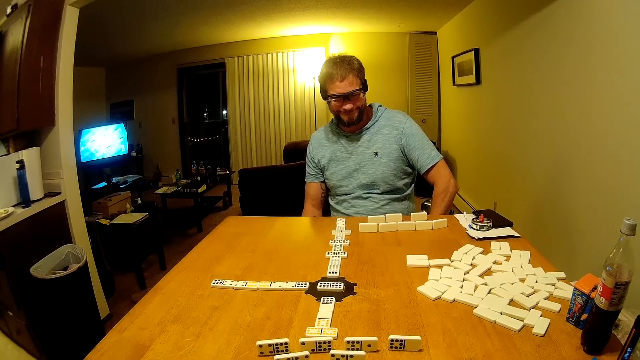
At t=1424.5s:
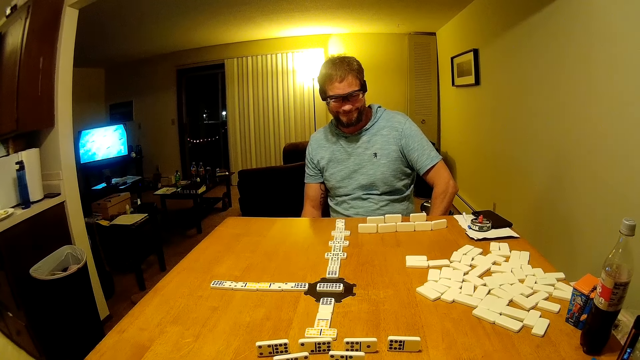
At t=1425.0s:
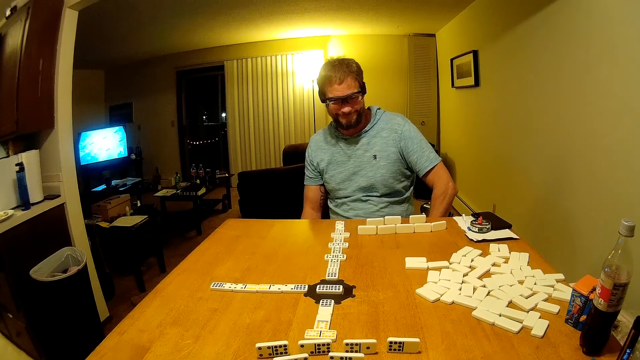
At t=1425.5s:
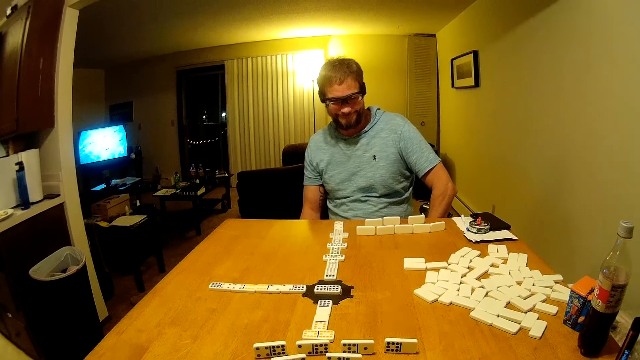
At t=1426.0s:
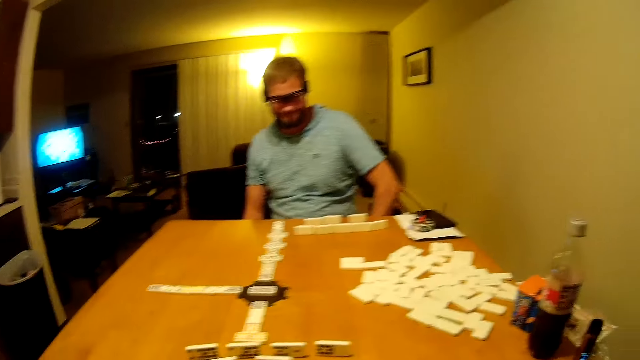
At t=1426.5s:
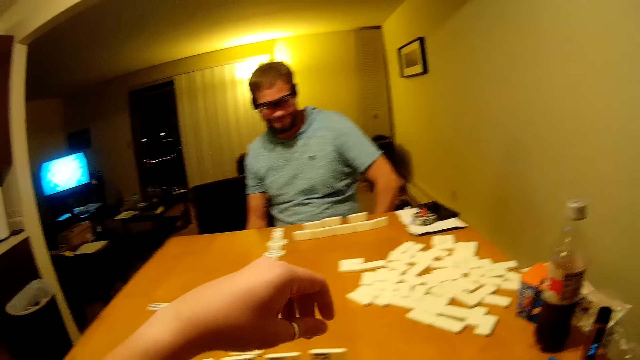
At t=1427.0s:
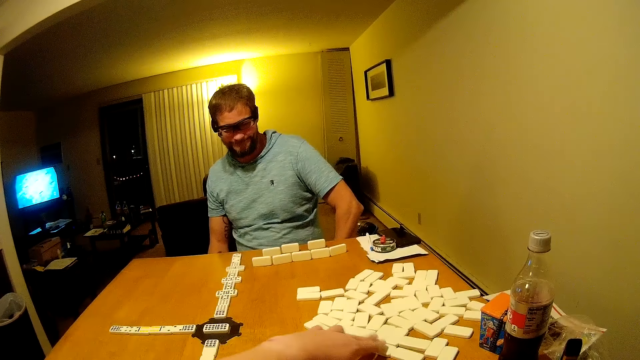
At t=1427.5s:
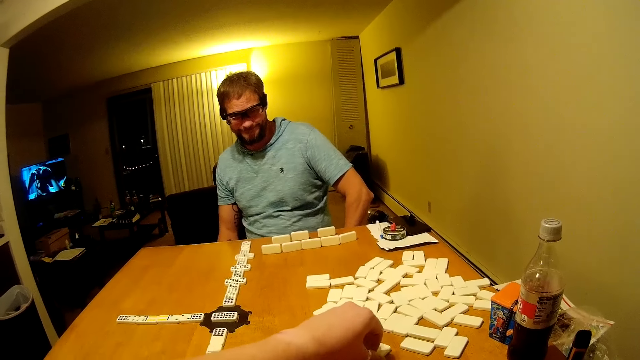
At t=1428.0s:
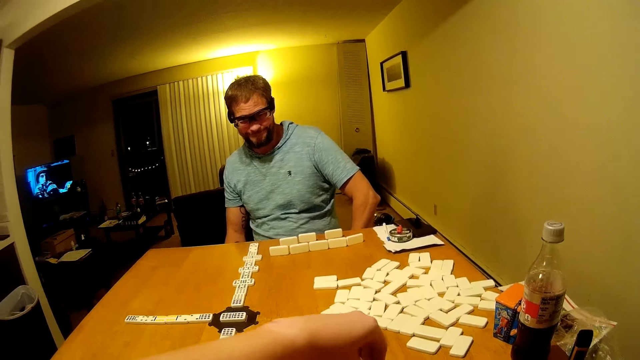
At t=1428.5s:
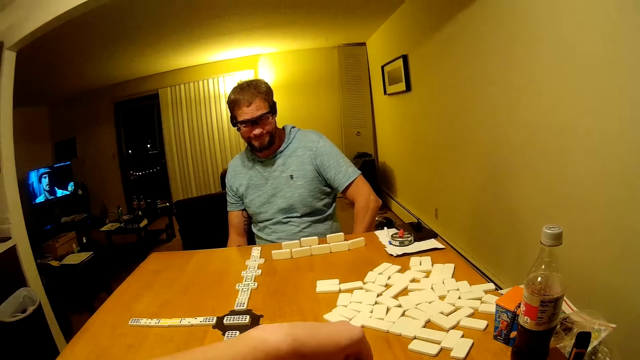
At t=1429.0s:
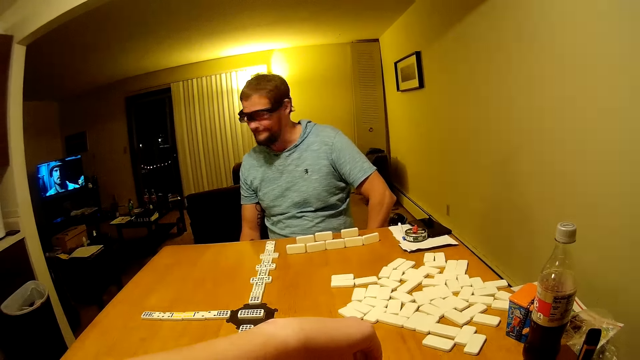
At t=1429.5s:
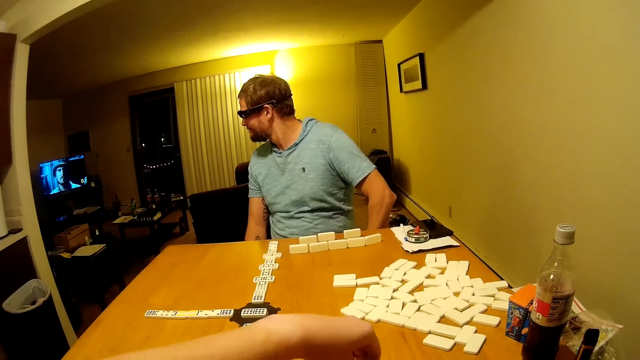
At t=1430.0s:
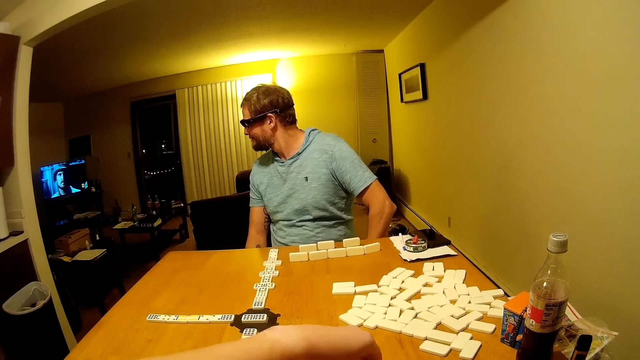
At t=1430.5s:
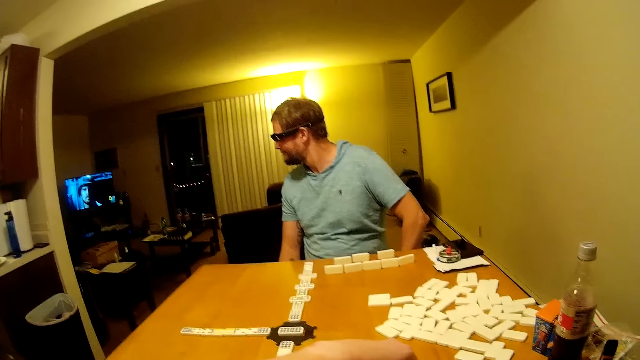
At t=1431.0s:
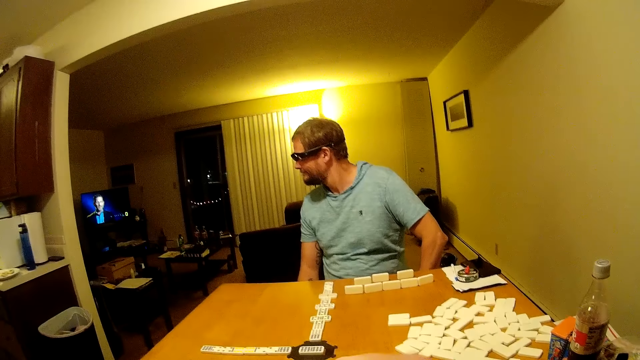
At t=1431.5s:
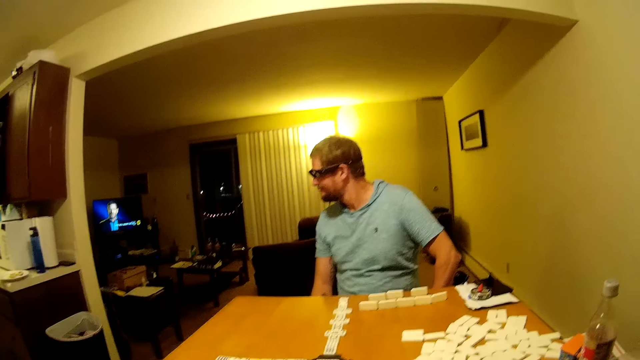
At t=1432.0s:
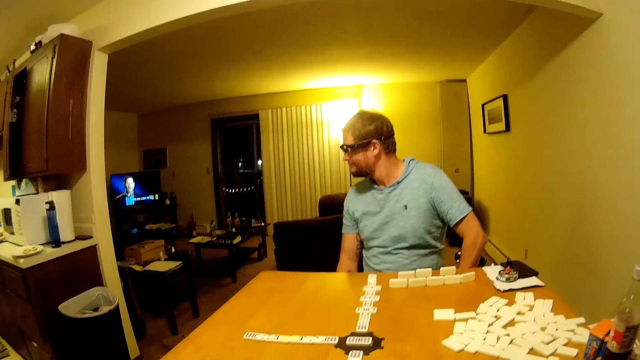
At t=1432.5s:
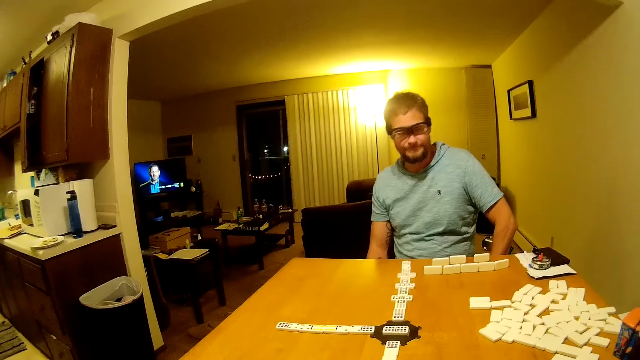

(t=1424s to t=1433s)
The camera wearer moves a domino piece on the table. They place the word board game on the table.

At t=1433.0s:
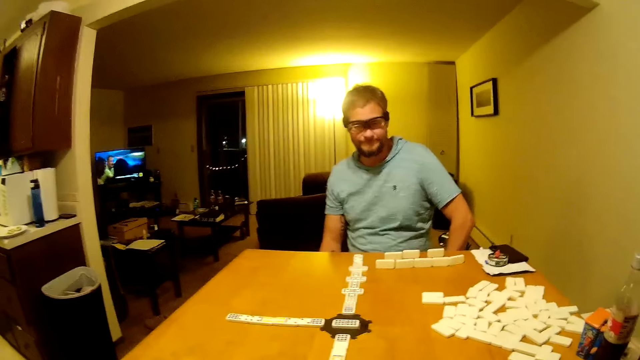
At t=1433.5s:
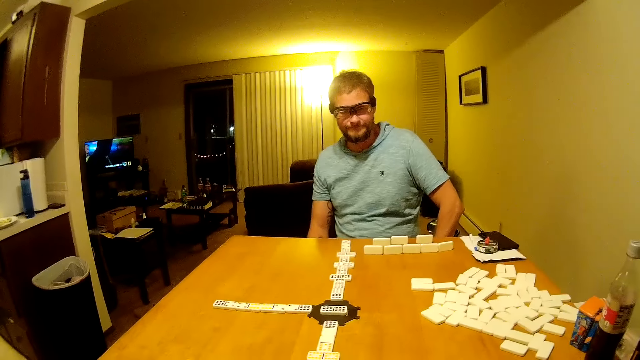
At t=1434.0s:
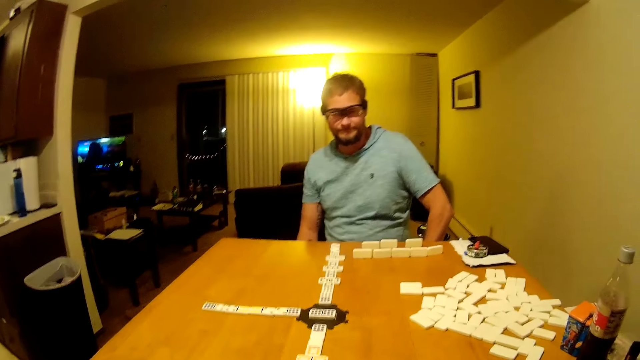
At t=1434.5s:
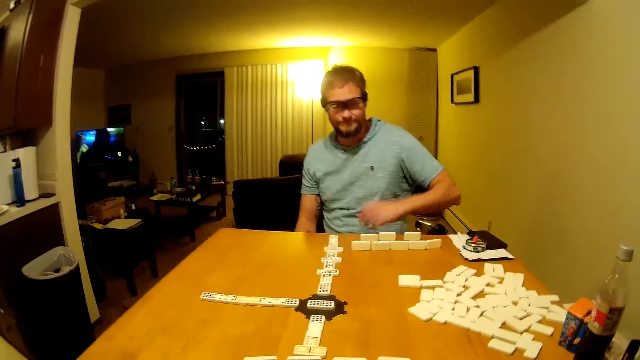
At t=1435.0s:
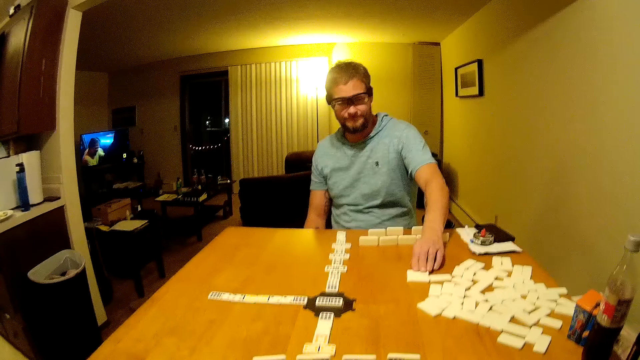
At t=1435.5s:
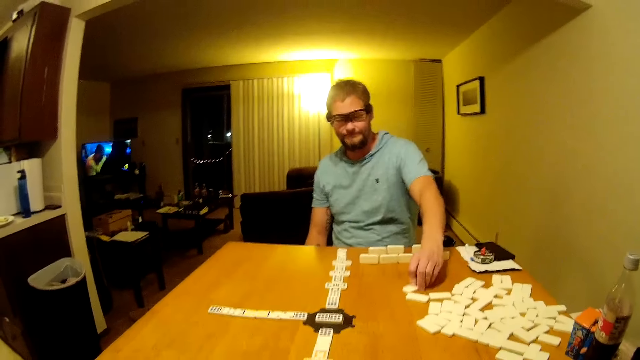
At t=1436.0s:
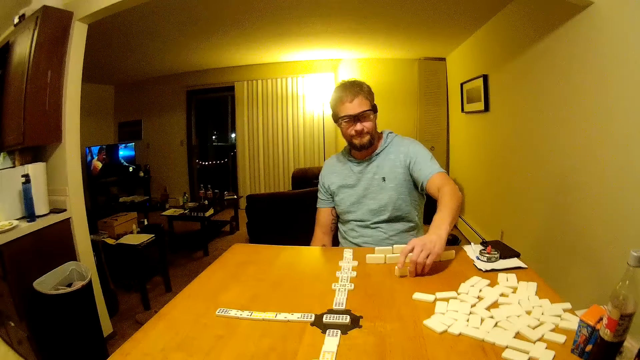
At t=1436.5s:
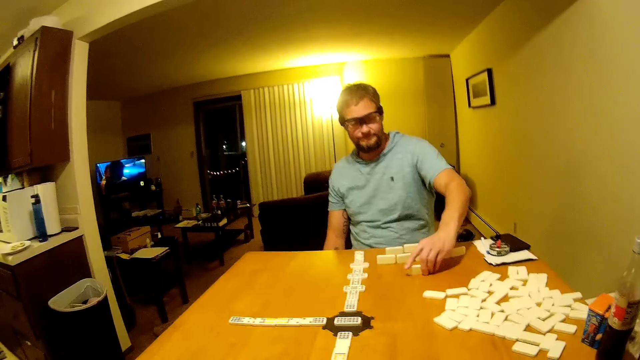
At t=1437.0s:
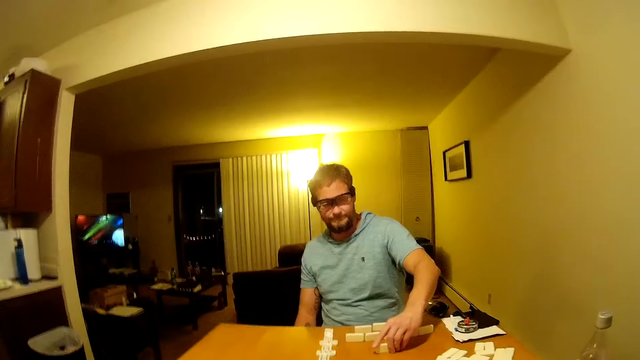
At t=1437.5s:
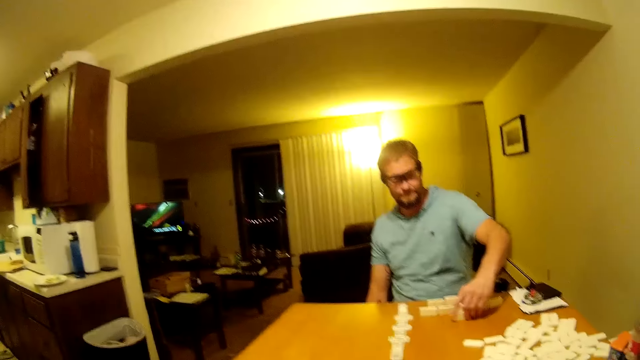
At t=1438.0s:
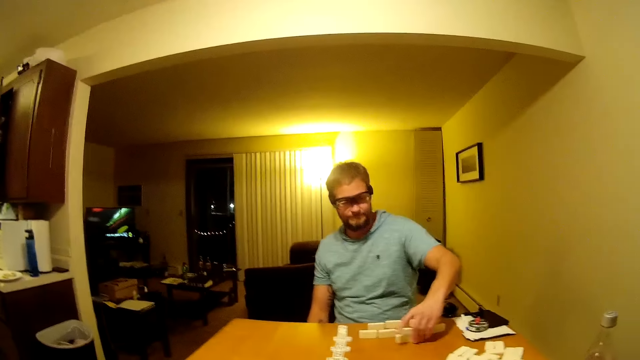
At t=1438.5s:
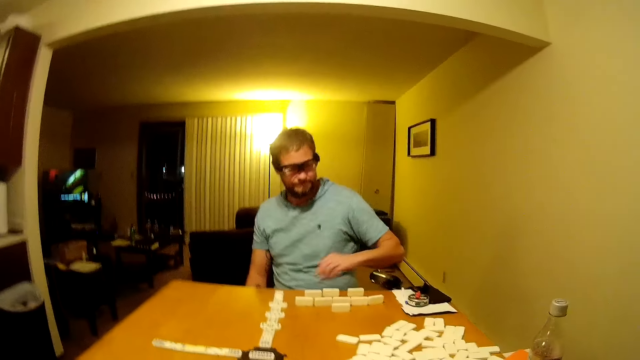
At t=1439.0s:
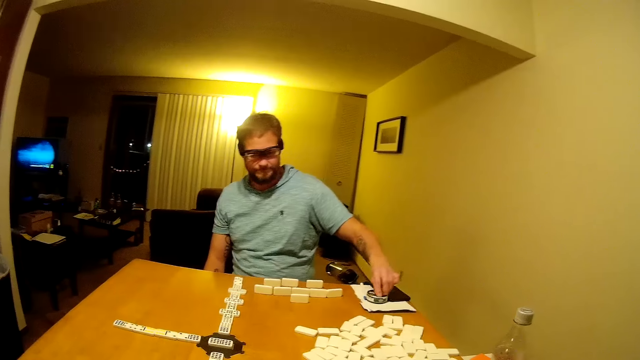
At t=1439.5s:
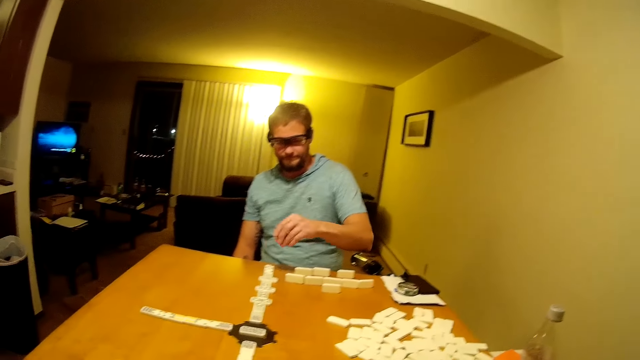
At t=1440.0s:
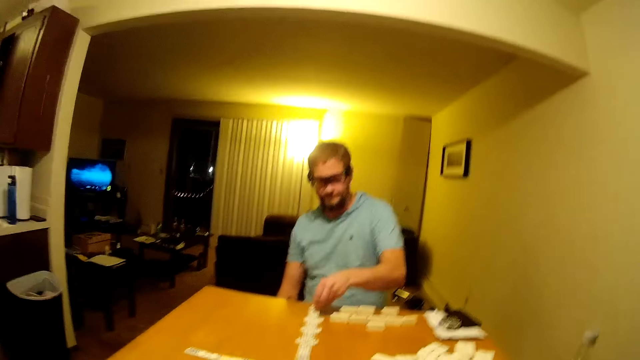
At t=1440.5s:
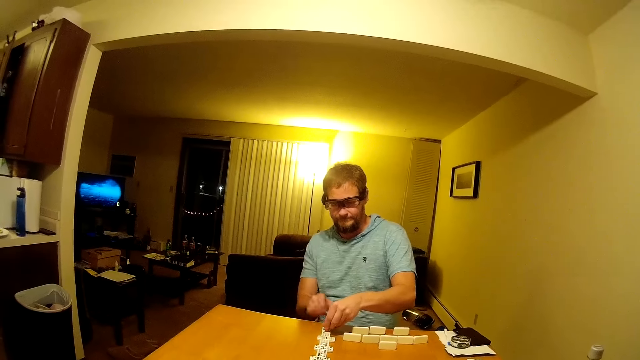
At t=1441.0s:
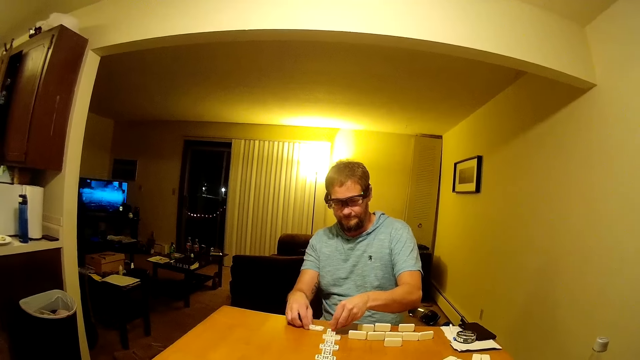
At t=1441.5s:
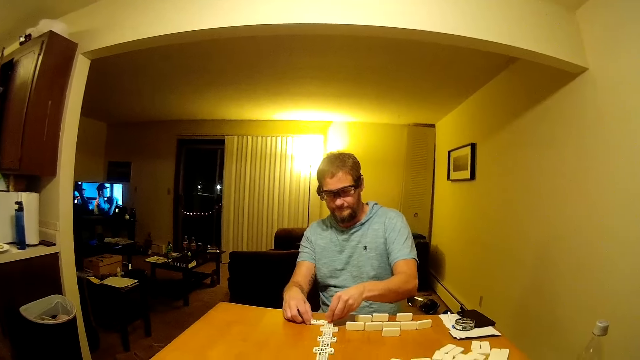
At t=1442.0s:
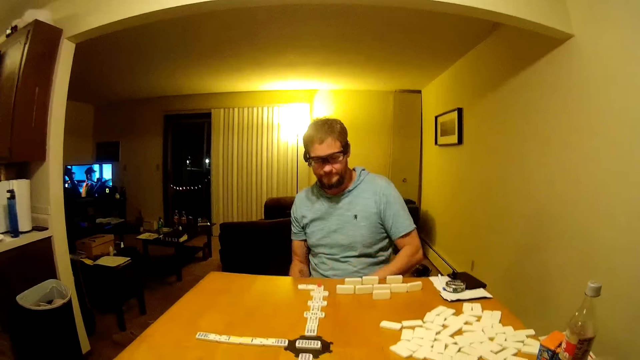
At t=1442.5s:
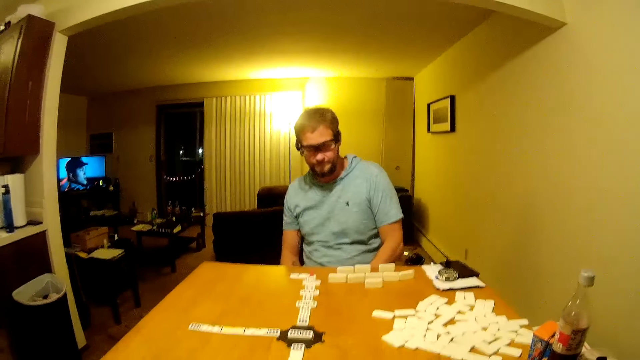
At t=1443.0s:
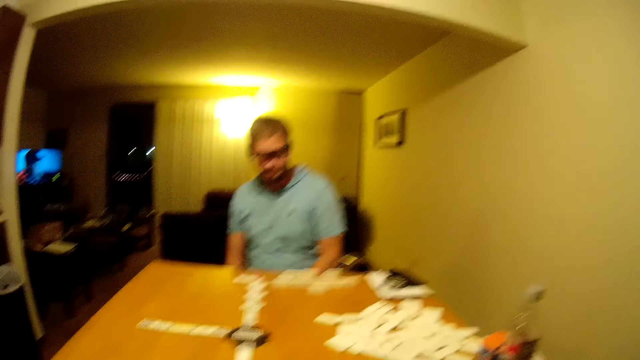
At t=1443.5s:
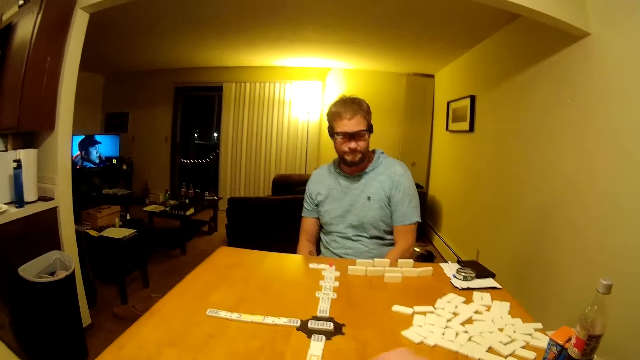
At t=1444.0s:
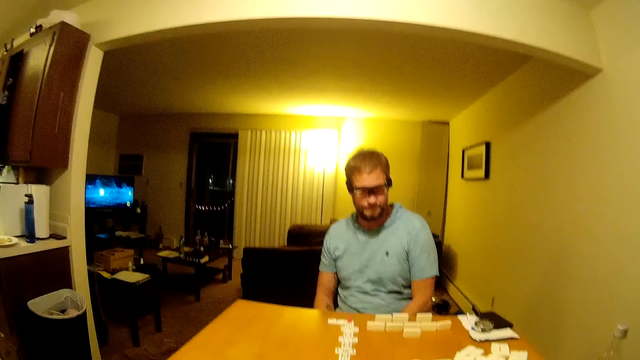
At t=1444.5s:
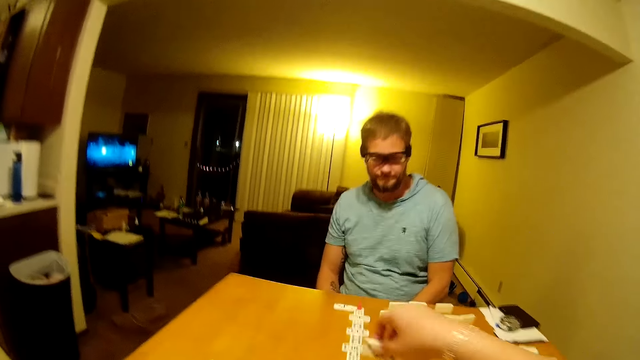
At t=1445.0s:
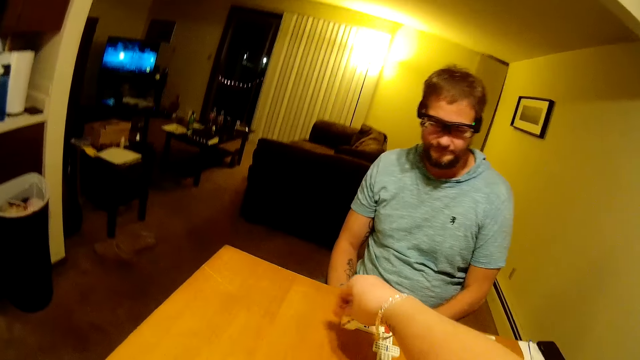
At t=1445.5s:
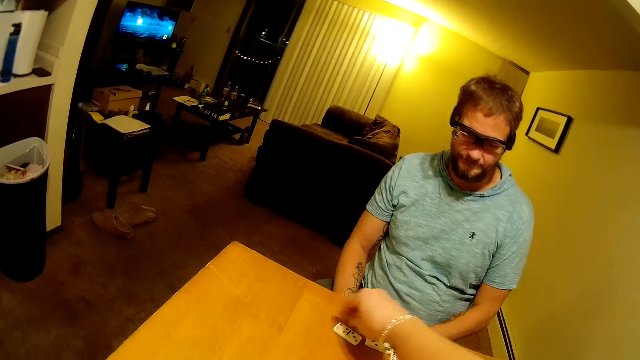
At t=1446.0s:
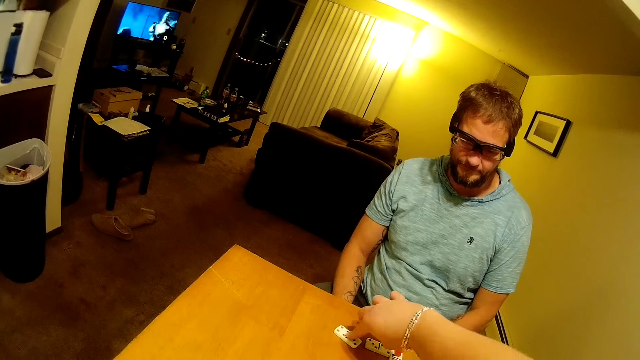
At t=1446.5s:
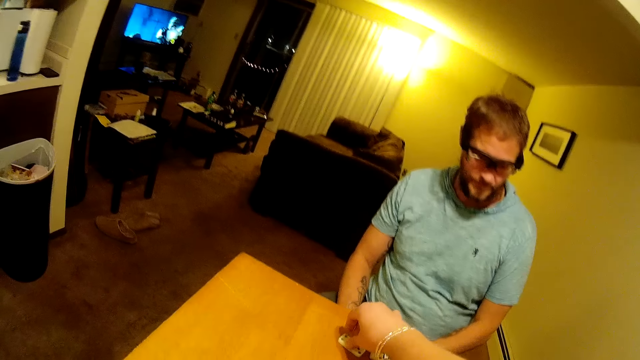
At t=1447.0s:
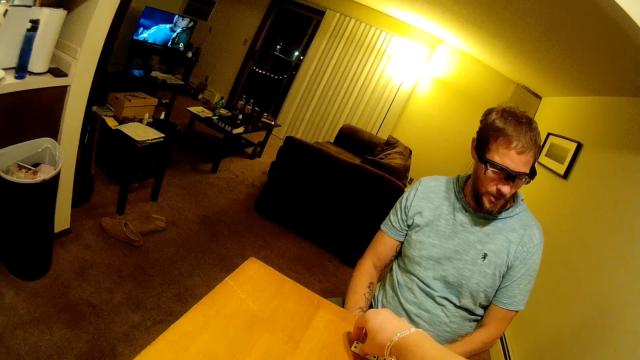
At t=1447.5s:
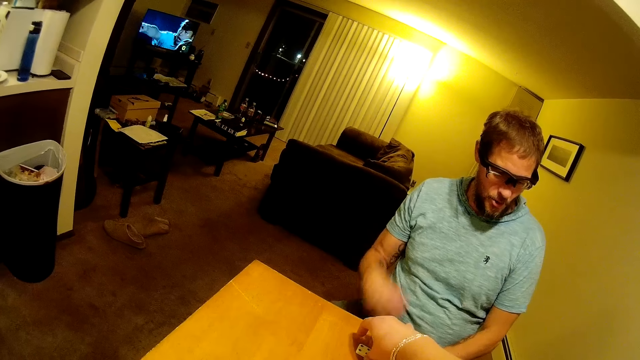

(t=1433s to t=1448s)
A man moves a domino piece on the table. The man picks a word game board from the table. The man stares at the domino piece. The man picks the domino piece, places the domino piece on other piece, moves the domino piece on the table and looks around. The camera wearer places the domino piece or word game board on the table.
